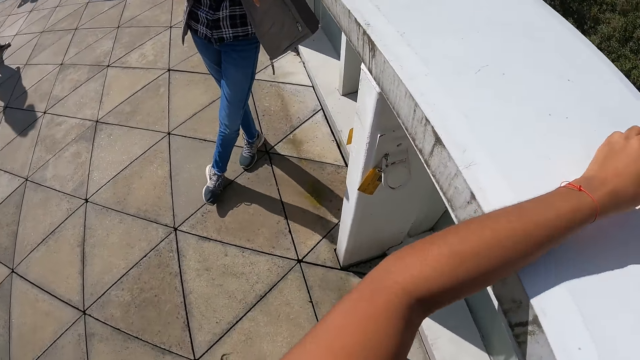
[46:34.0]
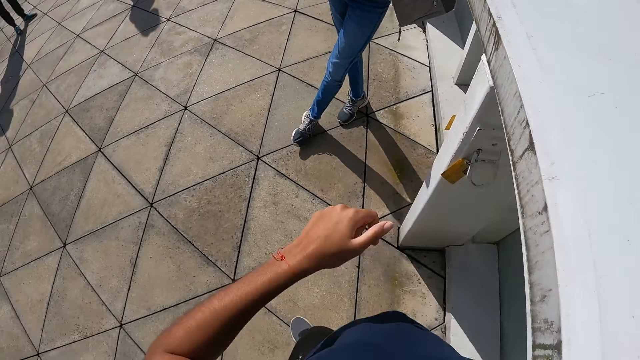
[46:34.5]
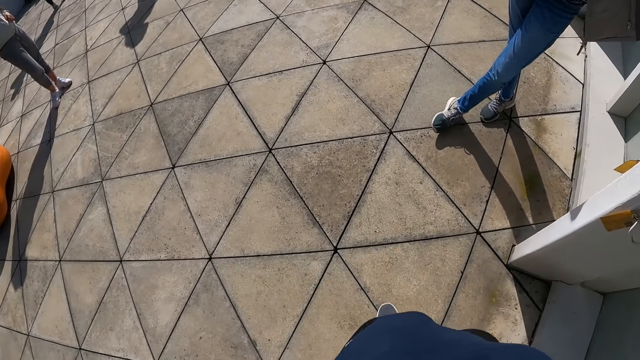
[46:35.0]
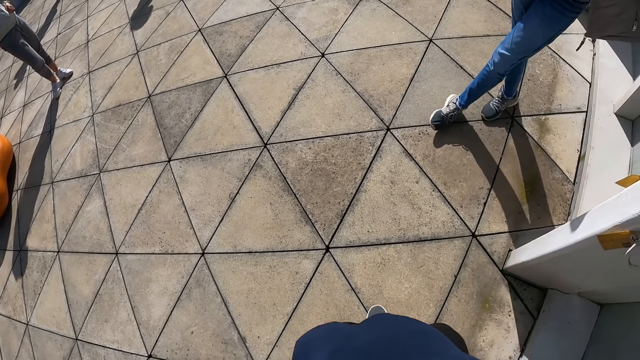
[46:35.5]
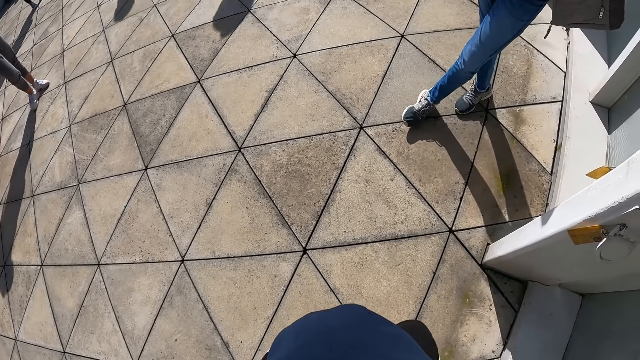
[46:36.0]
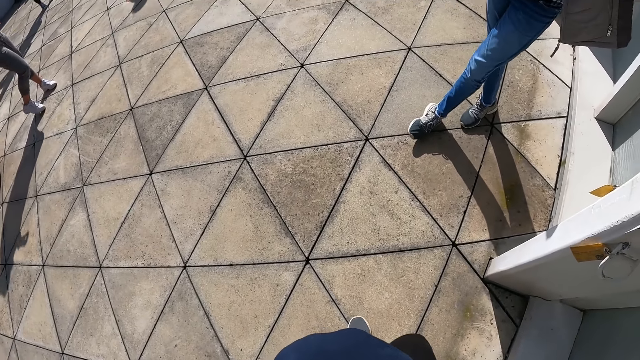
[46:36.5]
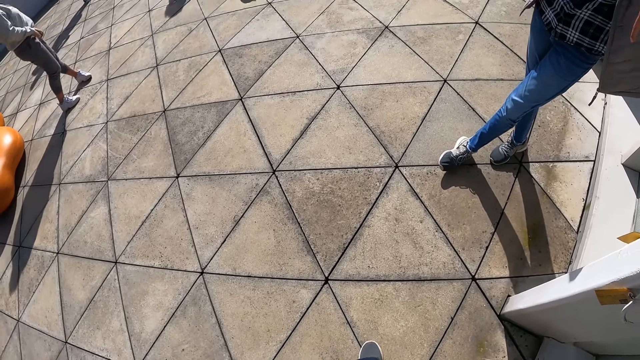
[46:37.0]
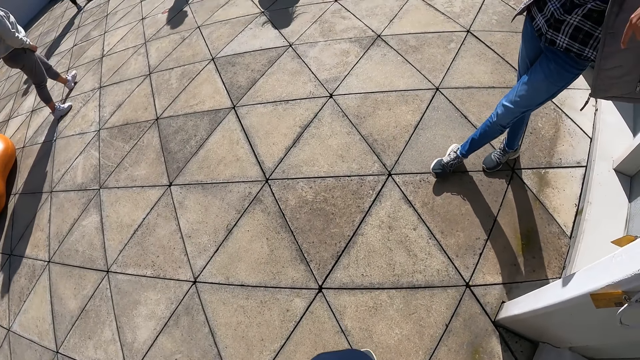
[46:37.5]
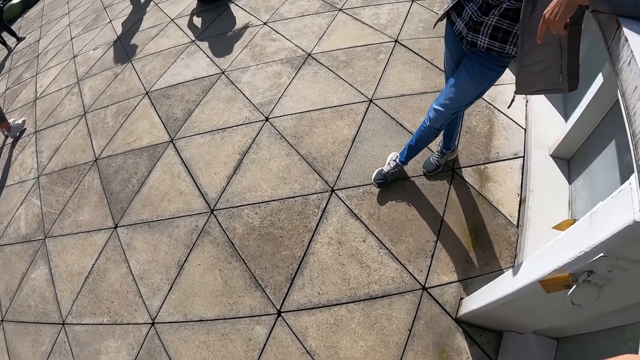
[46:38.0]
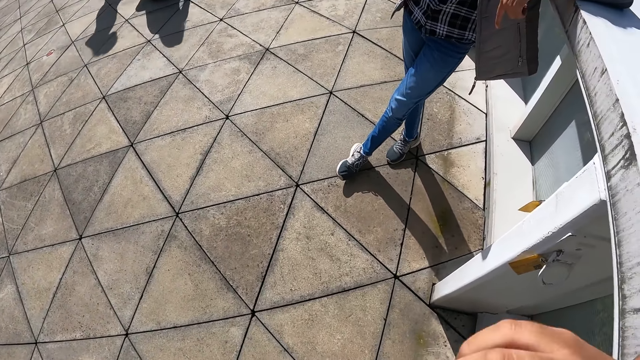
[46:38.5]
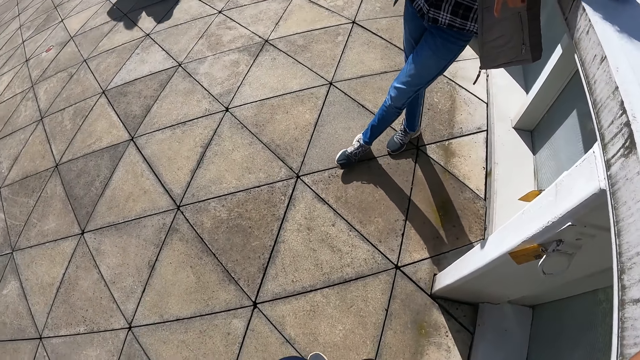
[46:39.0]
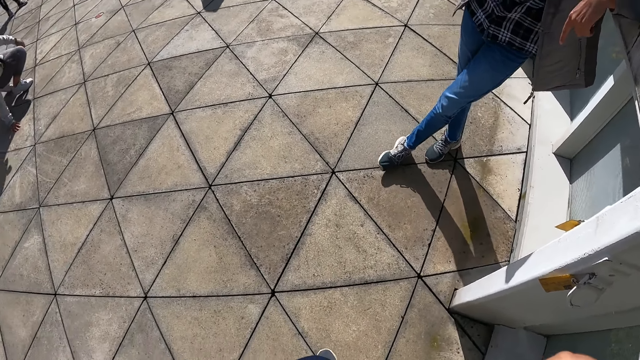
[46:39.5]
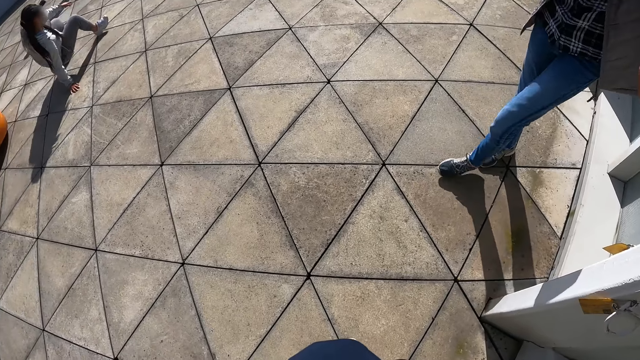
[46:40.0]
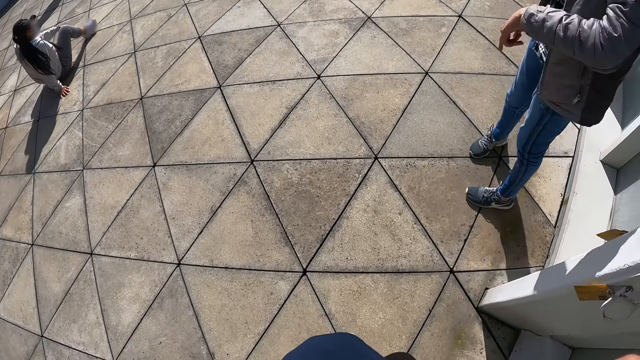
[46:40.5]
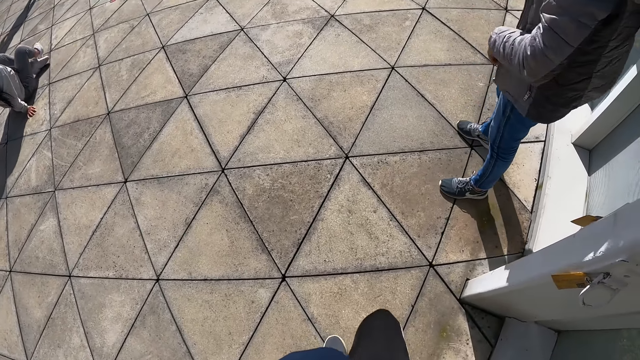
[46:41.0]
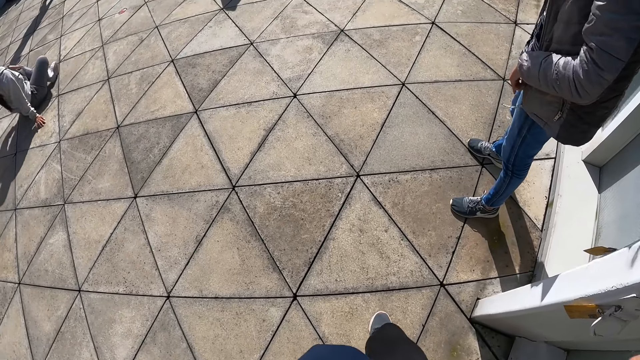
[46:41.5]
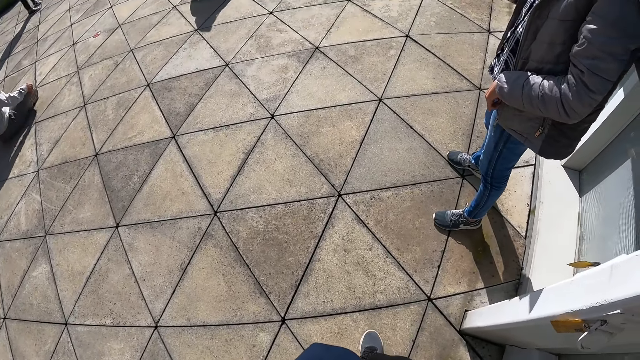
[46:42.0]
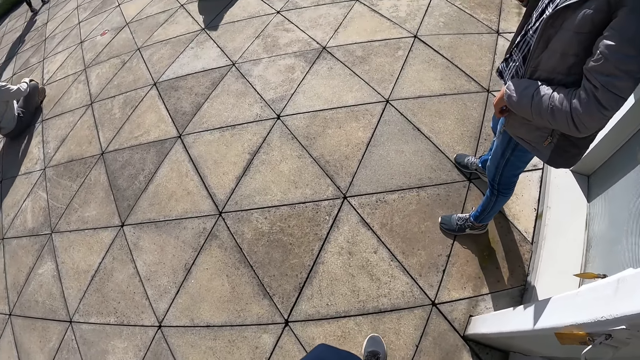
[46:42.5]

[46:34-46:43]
The camera wearer adjusts the left hand. They look around on the floor. They adjust the right hand. They look around on the floor.

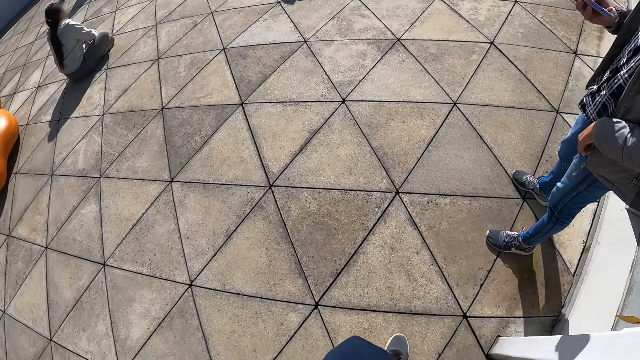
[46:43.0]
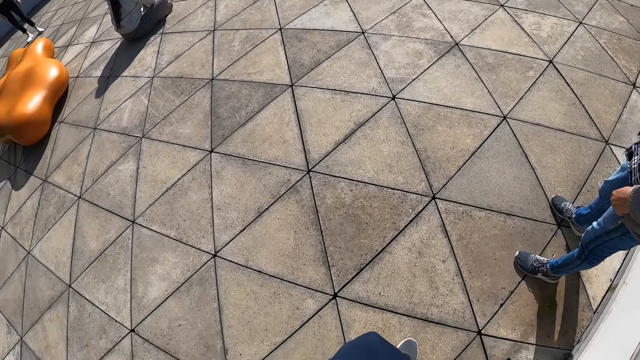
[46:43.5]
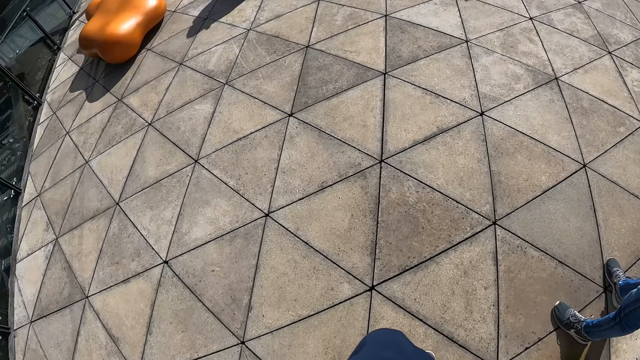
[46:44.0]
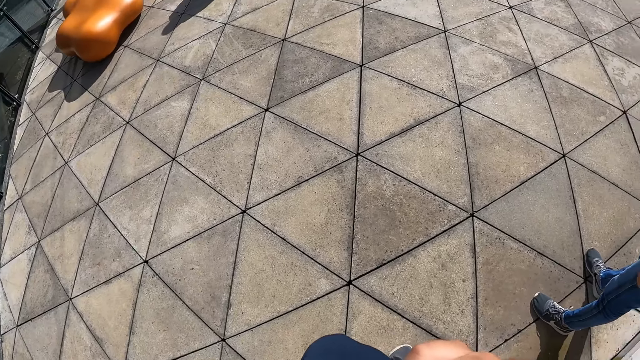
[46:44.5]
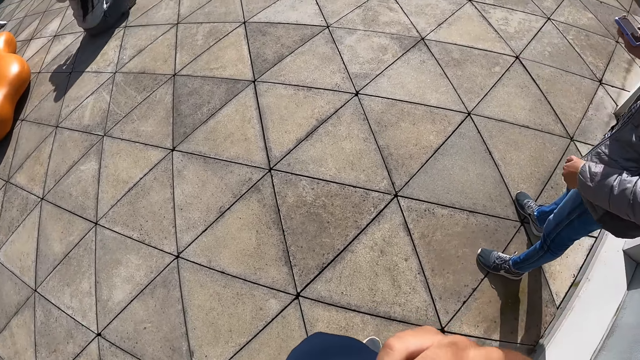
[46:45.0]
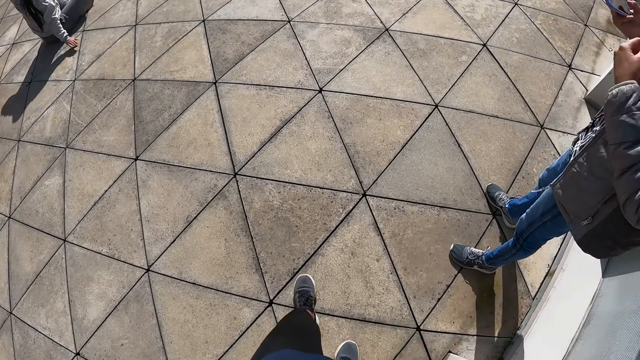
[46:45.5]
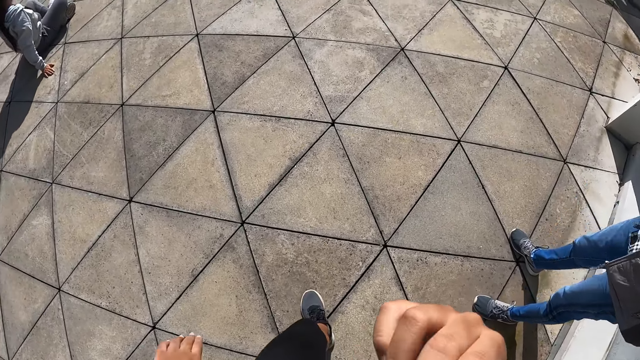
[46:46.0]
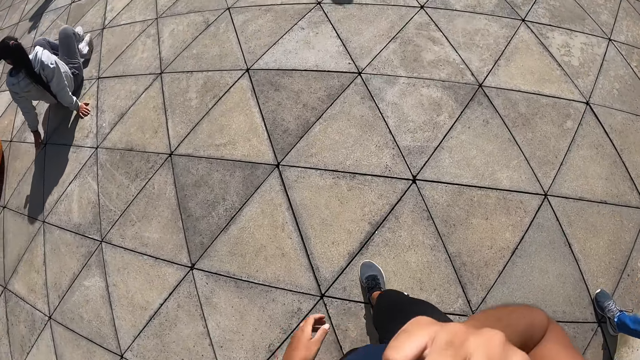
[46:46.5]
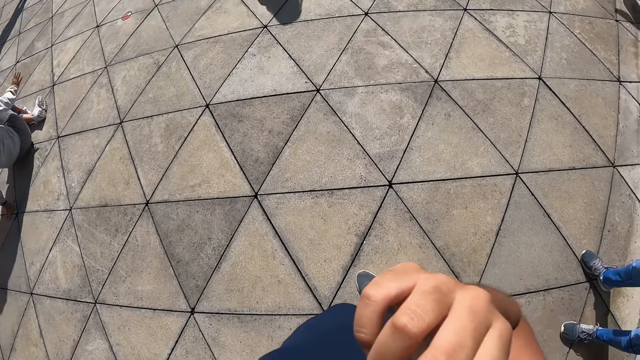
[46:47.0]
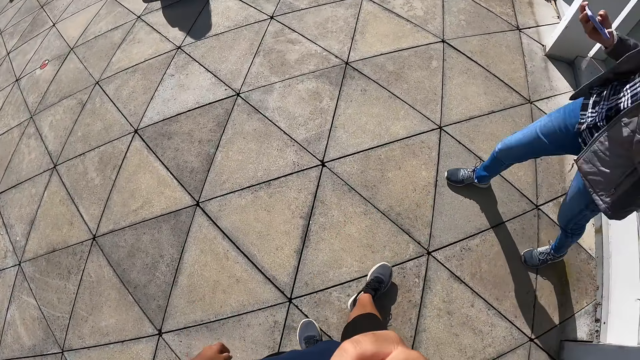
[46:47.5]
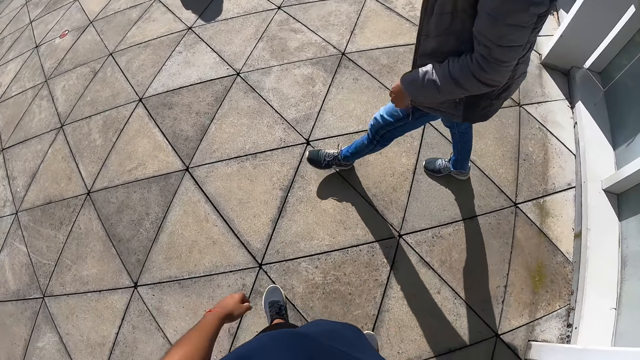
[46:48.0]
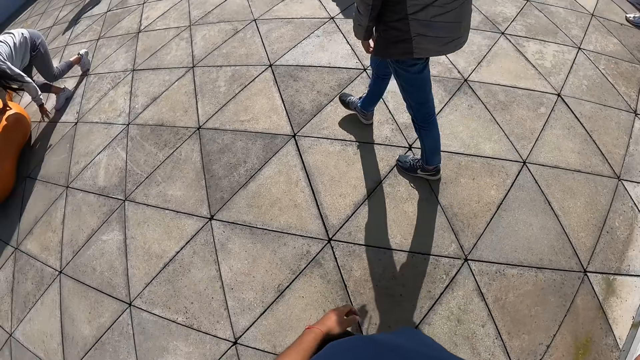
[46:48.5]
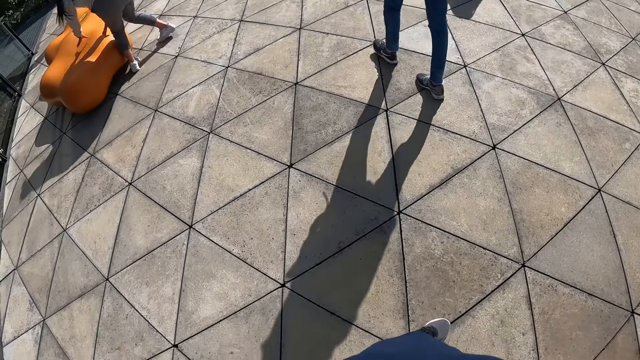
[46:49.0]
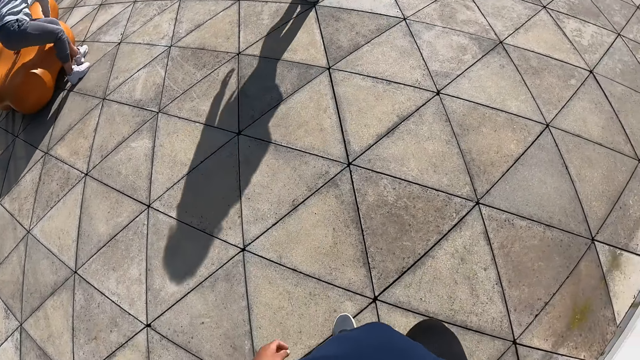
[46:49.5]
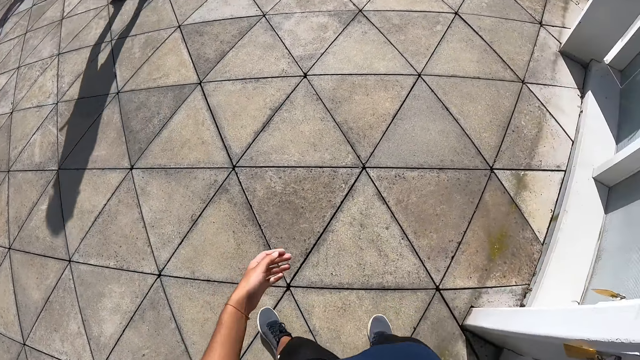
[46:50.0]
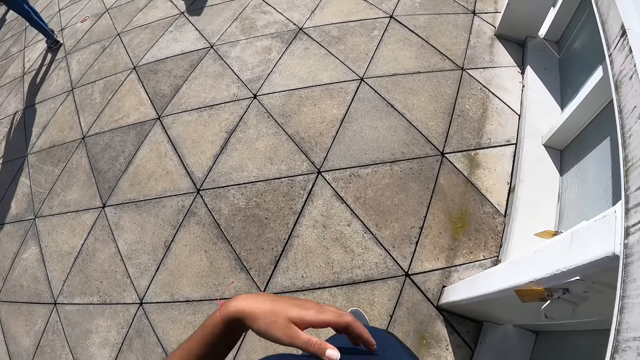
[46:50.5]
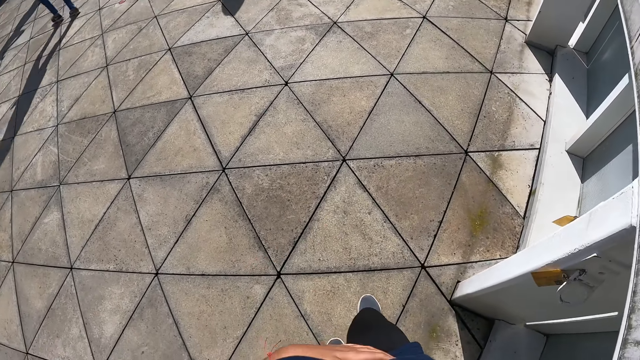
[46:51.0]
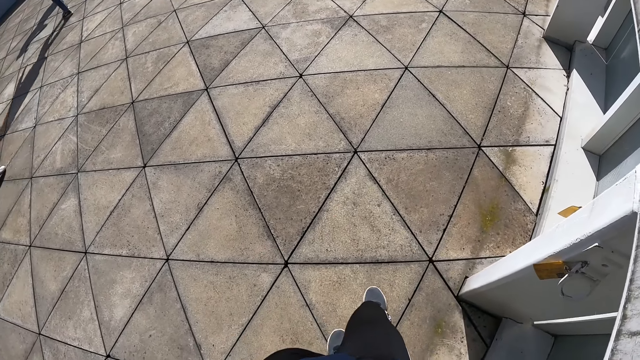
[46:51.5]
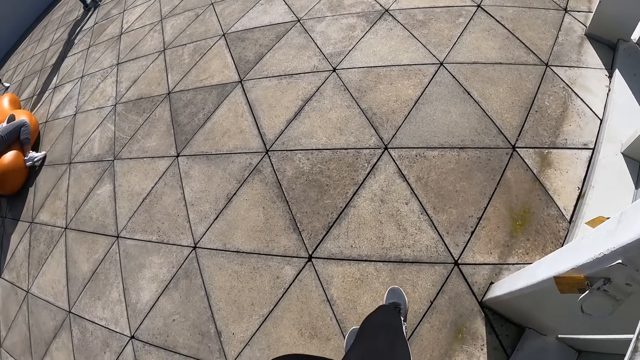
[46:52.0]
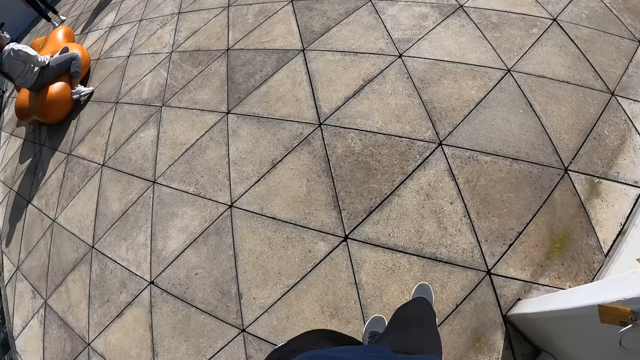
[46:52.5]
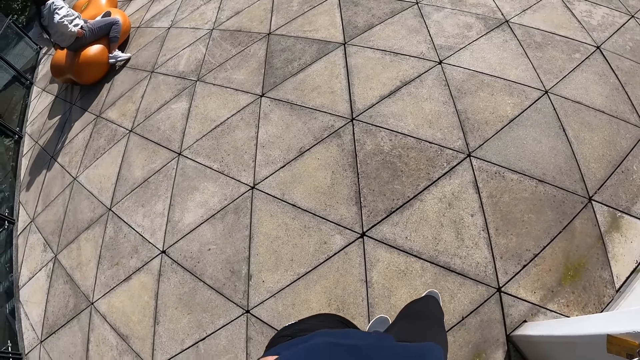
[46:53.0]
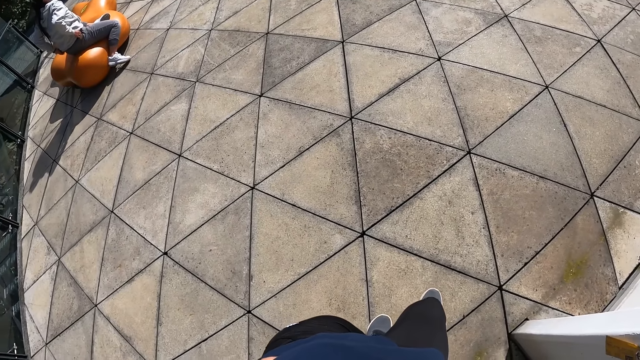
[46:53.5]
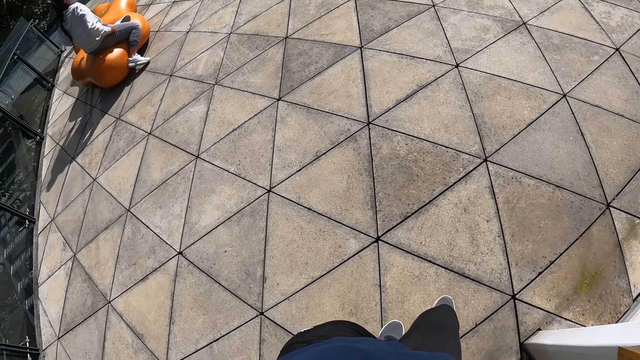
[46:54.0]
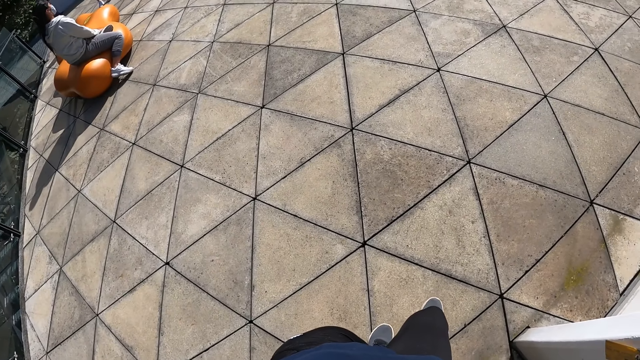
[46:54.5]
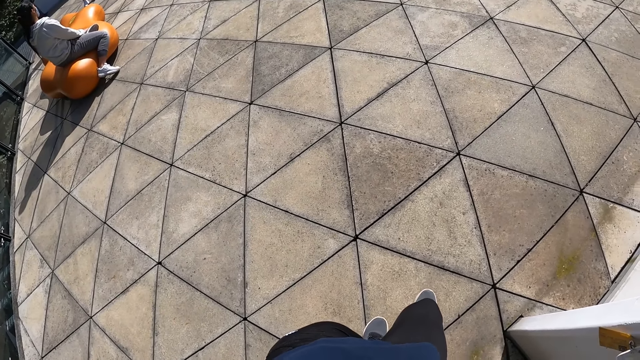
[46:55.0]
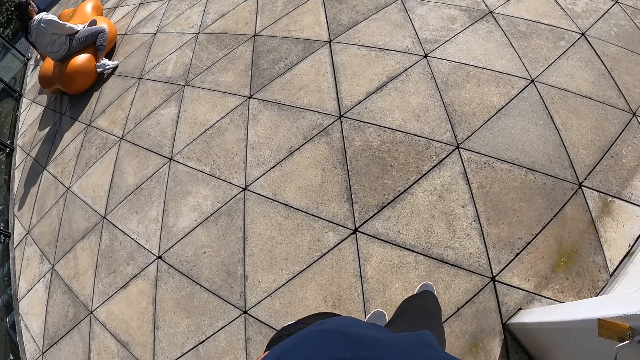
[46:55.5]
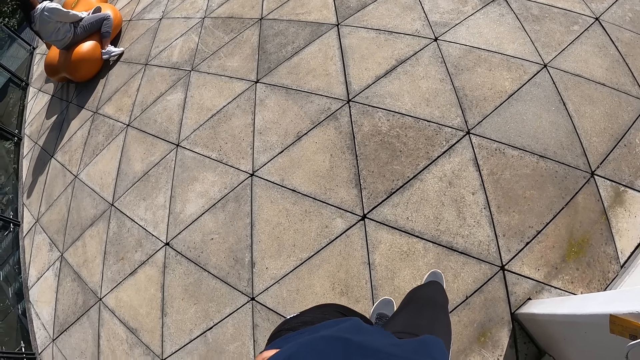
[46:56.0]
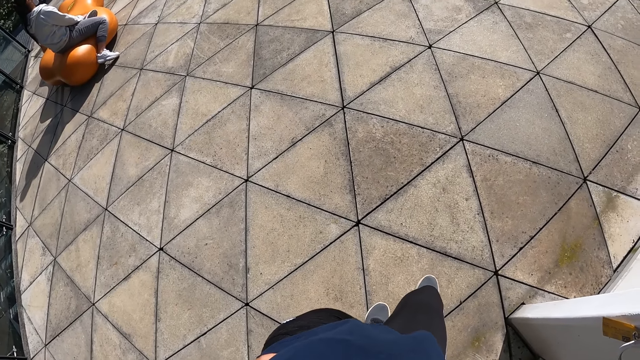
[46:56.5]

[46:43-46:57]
The camera wearer touches her face with her right hand. A woman operates the phone with her hands. The camera wearer walks around on the floor. Another woman sits on a loveseat. The camera wearer looks around on the floor. She adjusts the right hand.
